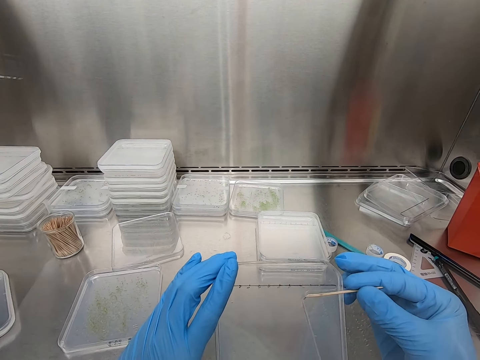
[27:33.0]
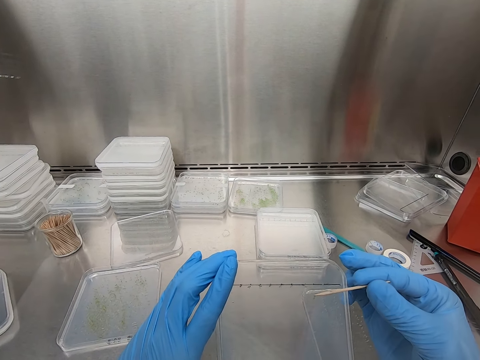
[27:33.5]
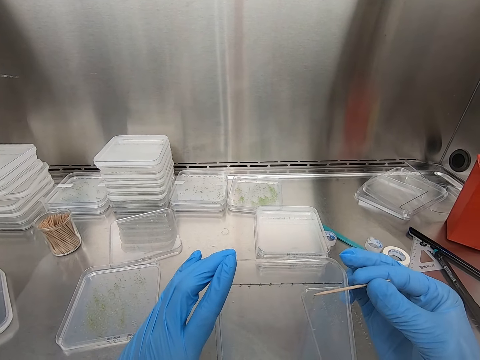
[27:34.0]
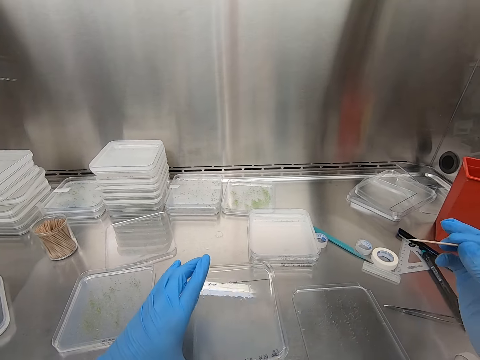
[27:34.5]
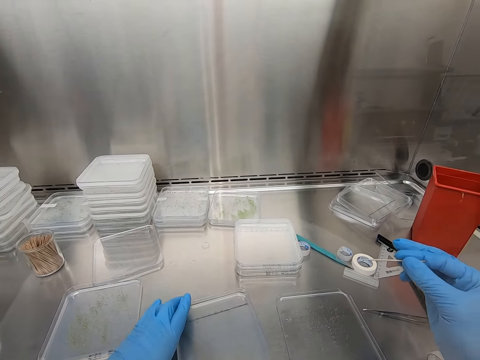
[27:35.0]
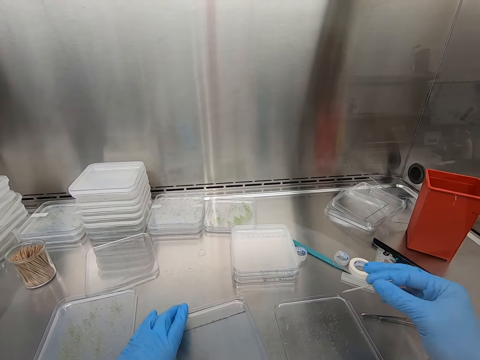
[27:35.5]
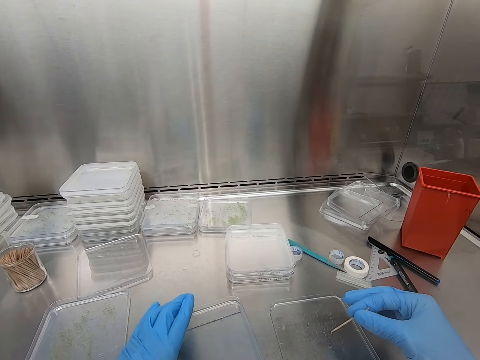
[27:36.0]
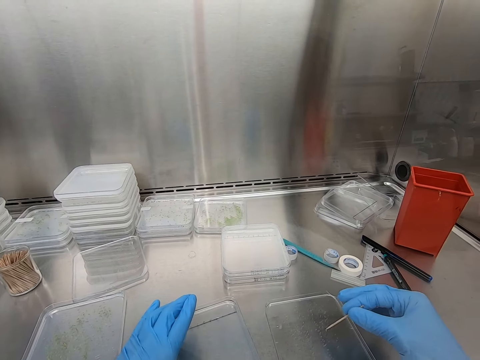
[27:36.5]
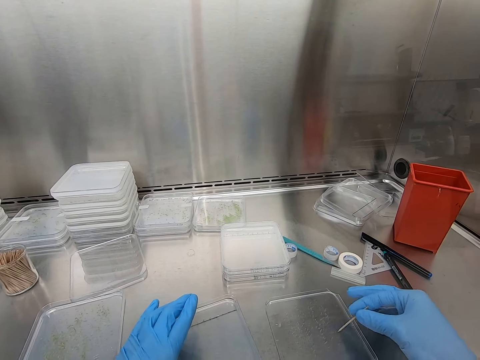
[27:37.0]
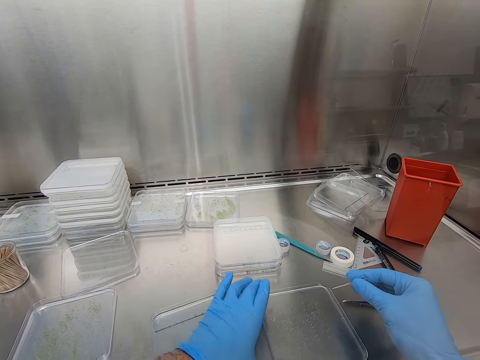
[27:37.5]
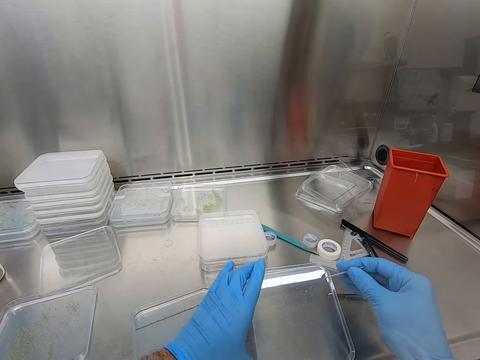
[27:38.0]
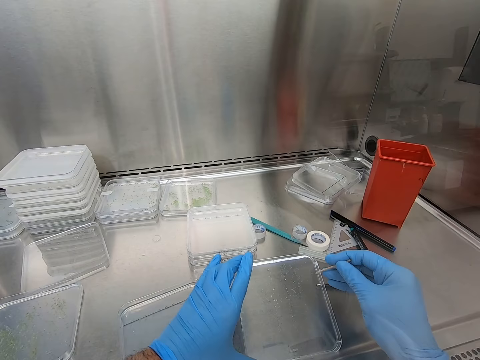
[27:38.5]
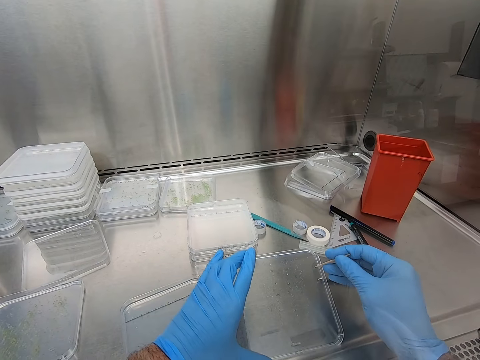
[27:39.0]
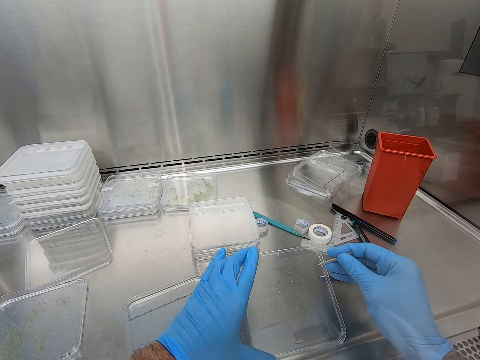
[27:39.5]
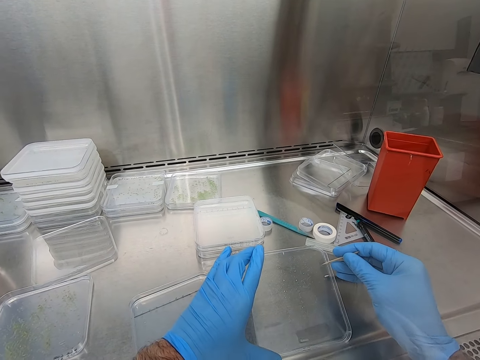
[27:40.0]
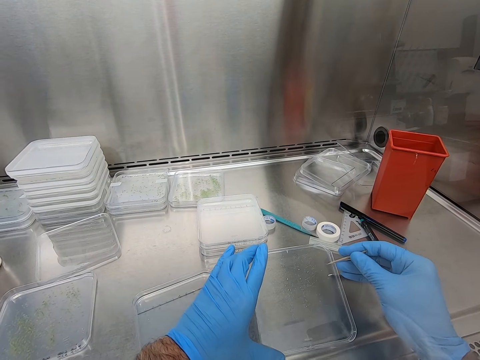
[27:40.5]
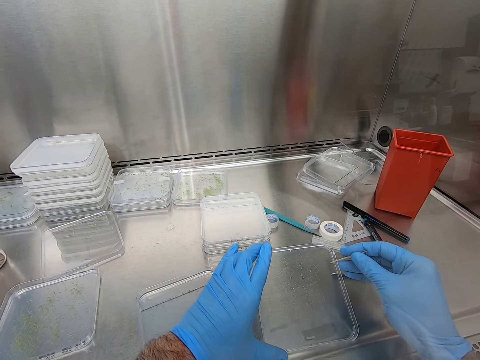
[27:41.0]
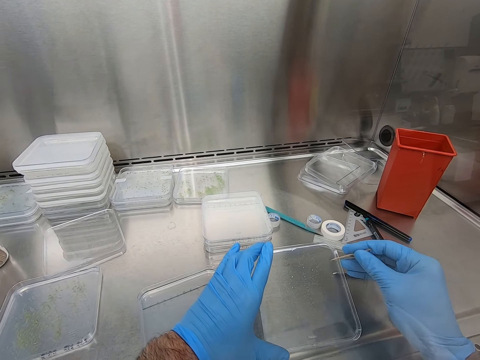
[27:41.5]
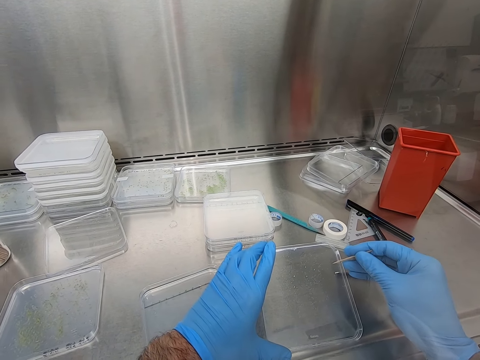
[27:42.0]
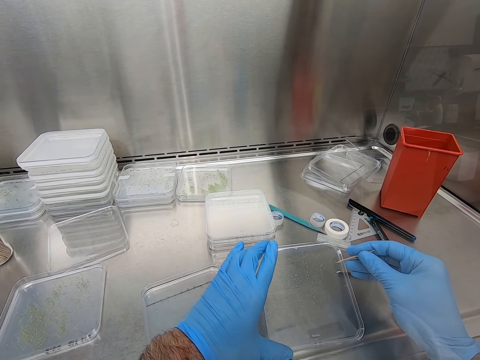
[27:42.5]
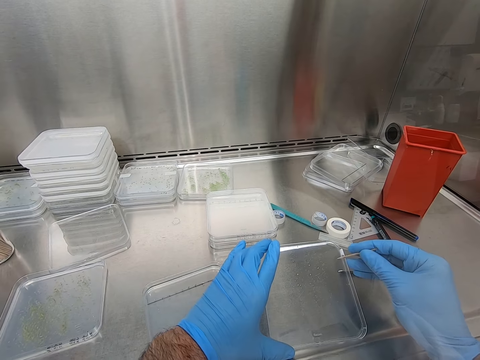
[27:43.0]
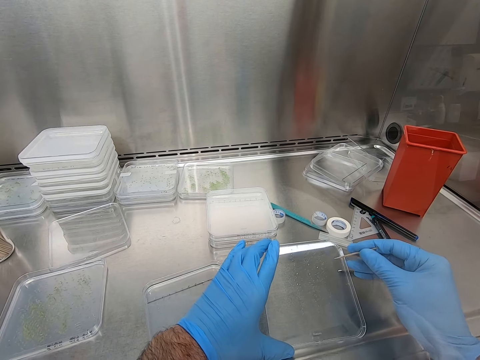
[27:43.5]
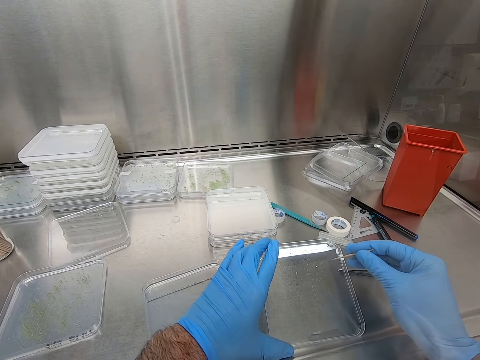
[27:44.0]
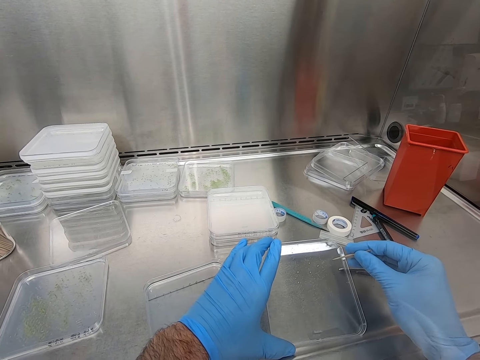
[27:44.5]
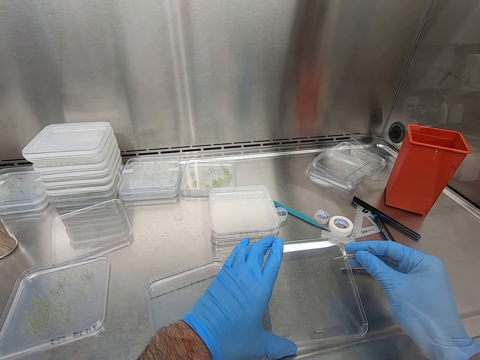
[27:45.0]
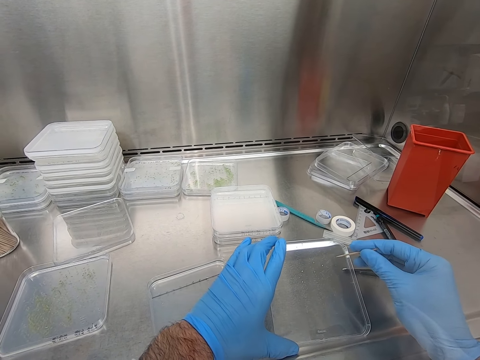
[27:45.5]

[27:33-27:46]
The camera wearer places the container in the table. They hold the container and pick up another container. They move the specimen in the container with the toothpick.

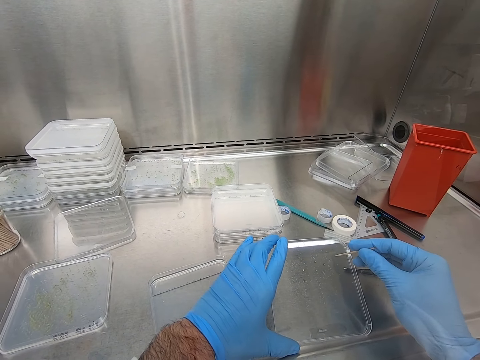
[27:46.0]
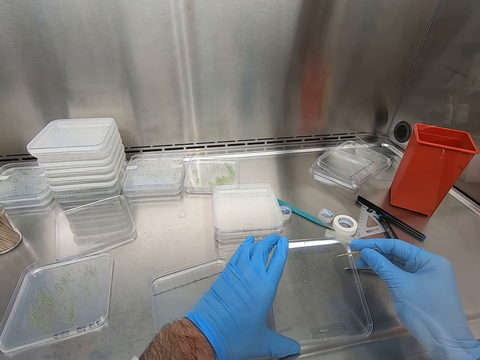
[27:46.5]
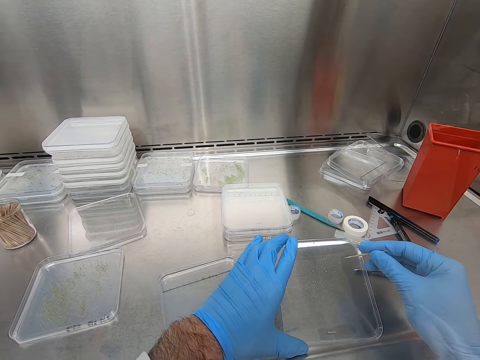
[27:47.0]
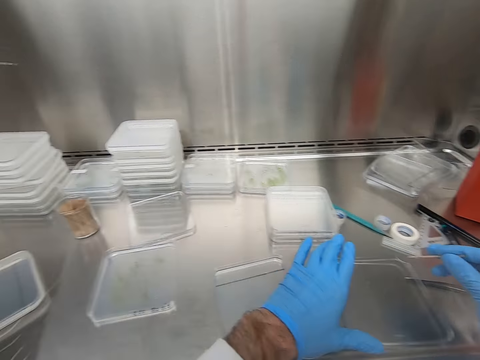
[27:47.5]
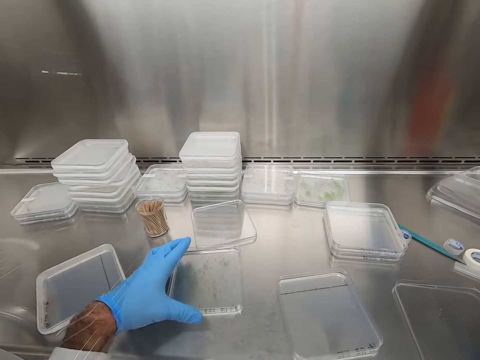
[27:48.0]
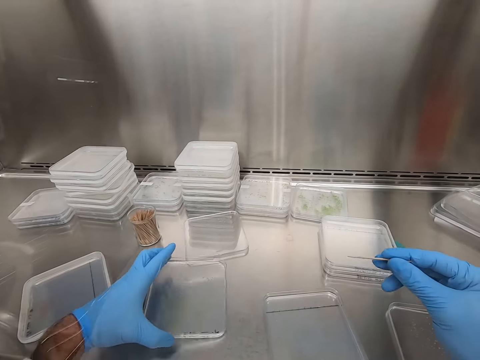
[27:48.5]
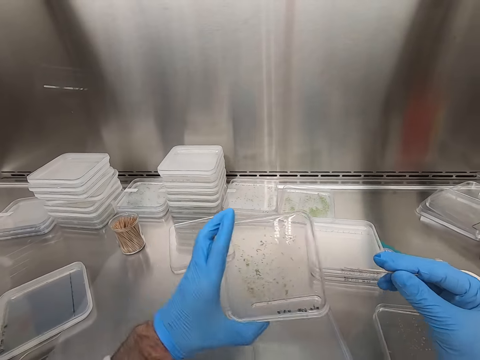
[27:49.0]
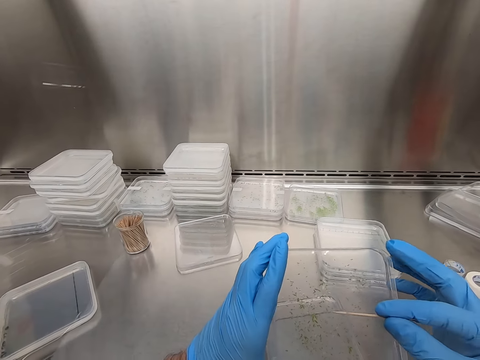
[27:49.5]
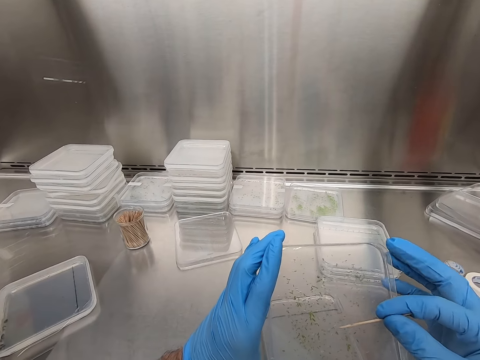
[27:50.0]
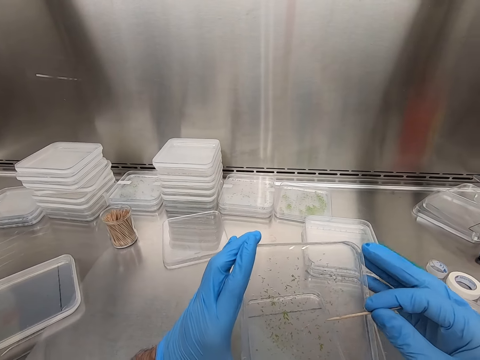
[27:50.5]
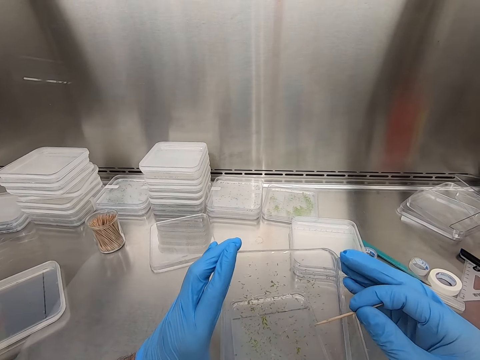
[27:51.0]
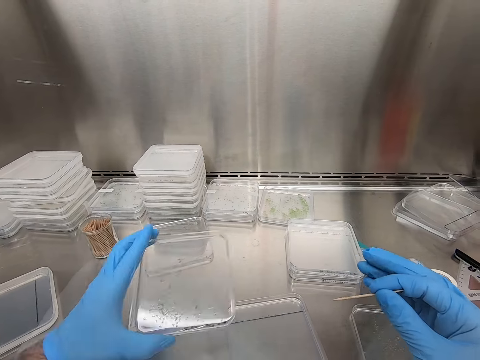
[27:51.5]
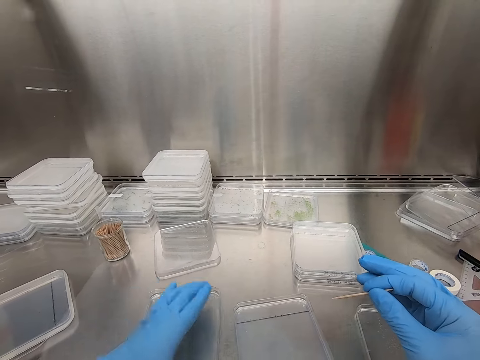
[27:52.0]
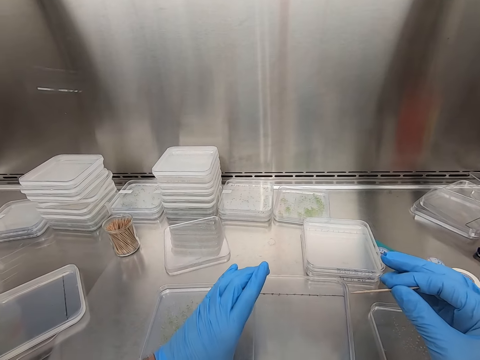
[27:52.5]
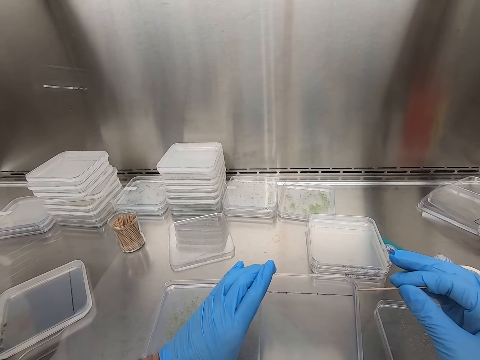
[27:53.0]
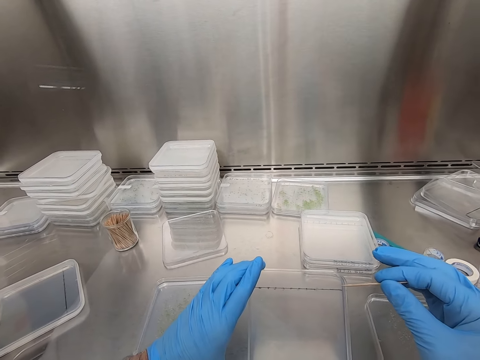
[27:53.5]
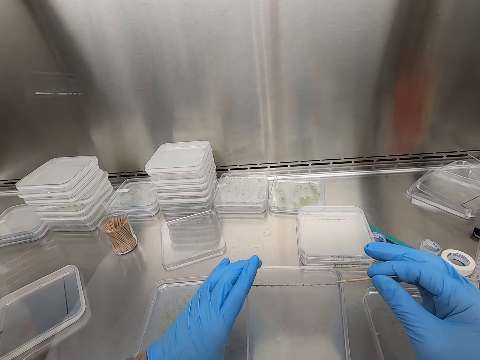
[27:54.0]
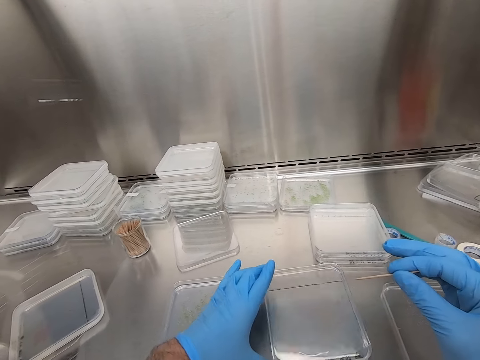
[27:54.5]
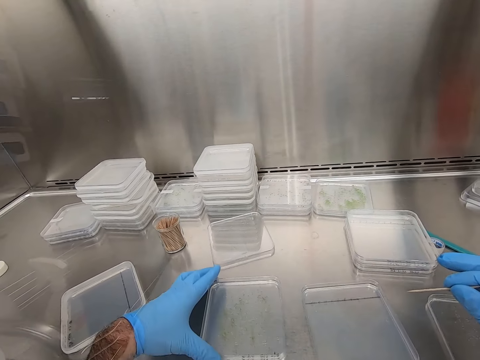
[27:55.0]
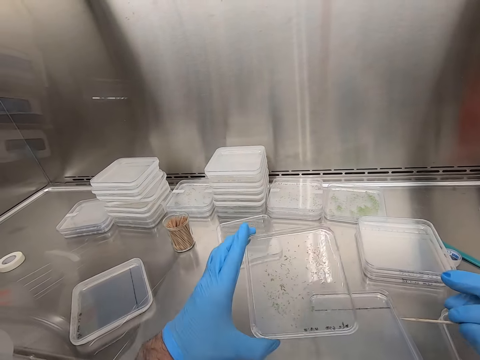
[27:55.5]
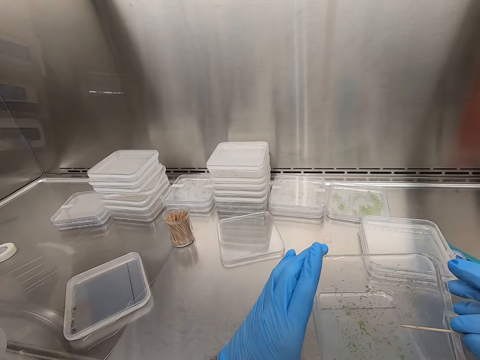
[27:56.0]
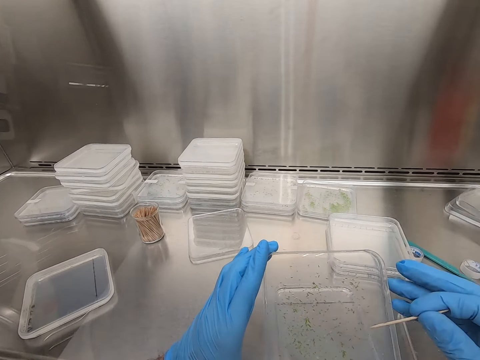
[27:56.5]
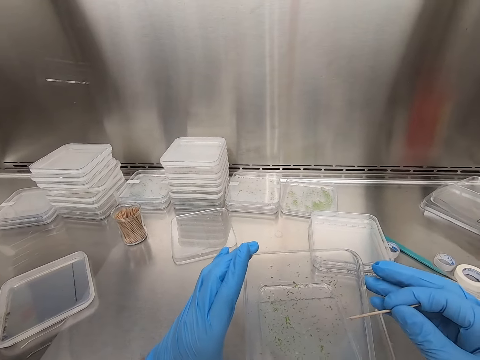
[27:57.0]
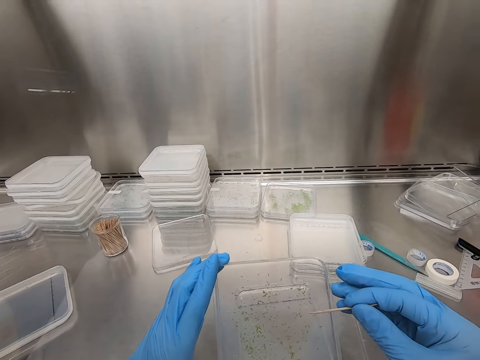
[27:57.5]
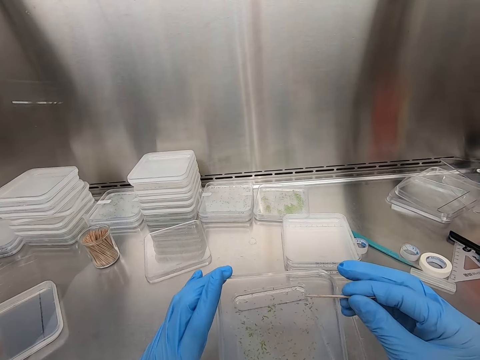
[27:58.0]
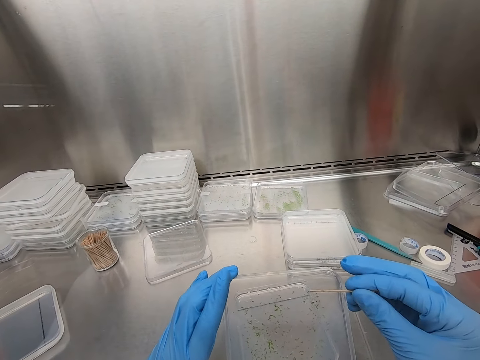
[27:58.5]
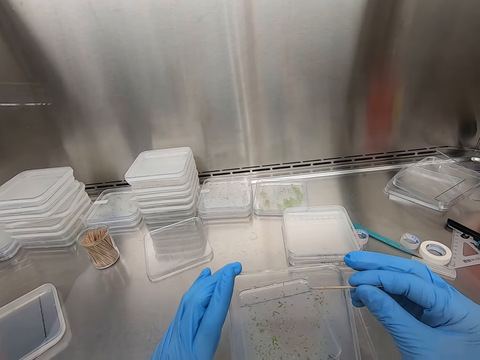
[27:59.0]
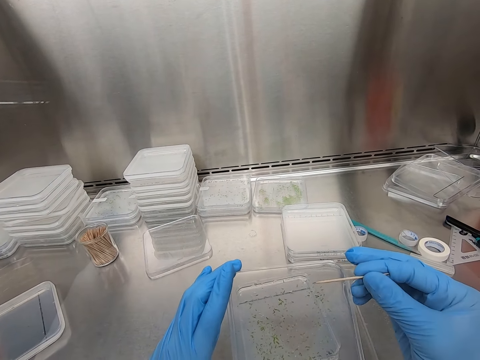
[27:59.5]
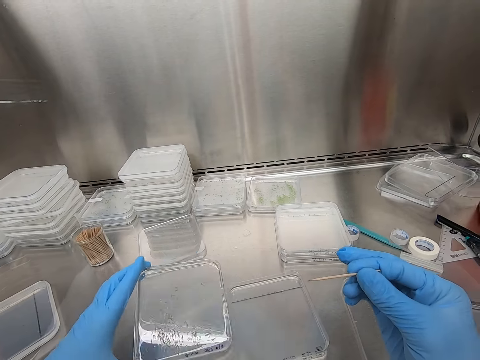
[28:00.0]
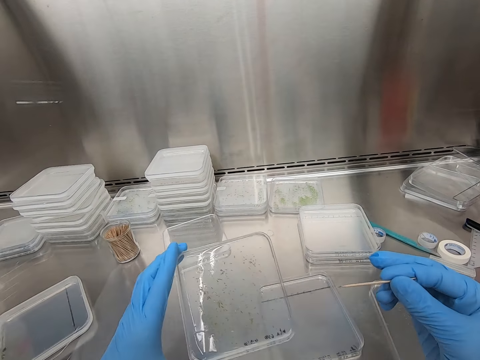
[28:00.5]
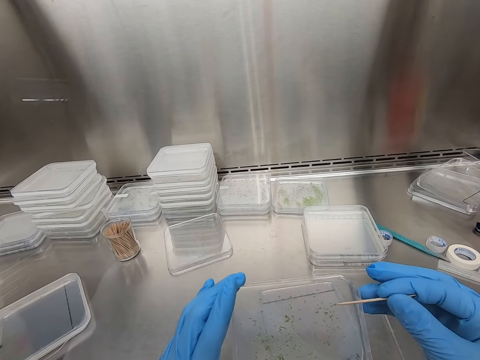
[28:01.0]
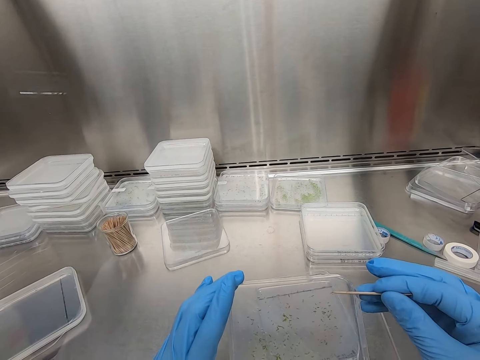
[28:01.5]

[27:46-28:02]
The camera wearer puts down the container. They pick up another plastic container. They hold the container. They move the specimen in the container with the toothpick. They put down the container. They pick up the plastic container. They hold the container. They look at the container. They put down the container. They hold the container. They pick up the plastic container. They move the specimen in the container with the toothpick. They look at the container.
